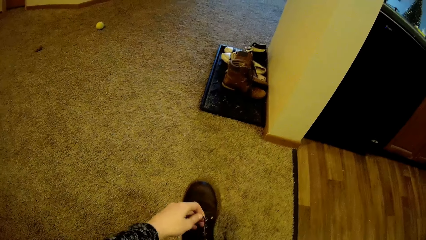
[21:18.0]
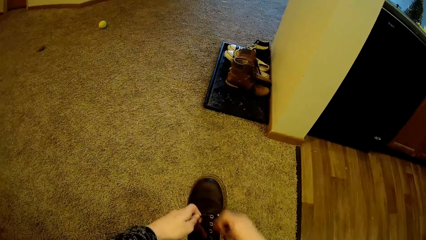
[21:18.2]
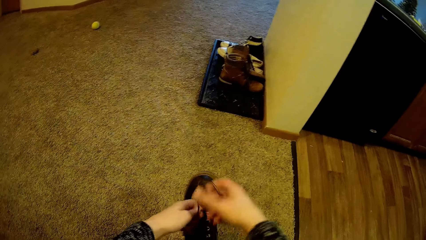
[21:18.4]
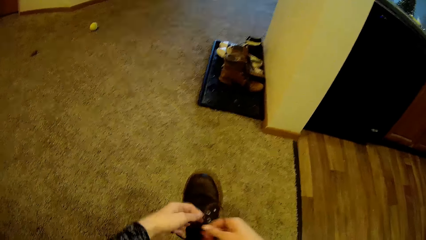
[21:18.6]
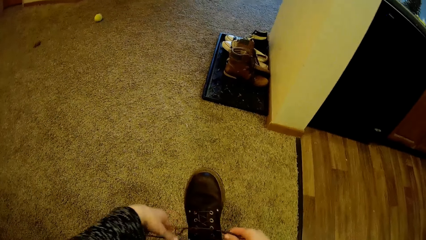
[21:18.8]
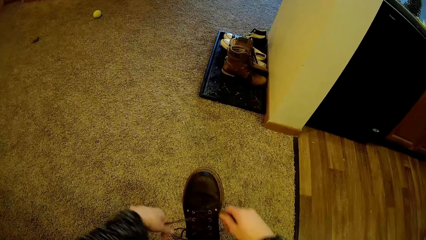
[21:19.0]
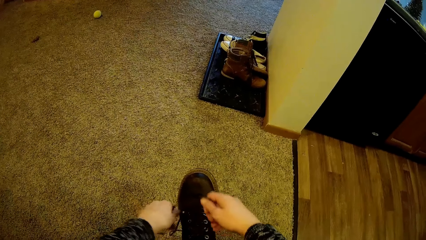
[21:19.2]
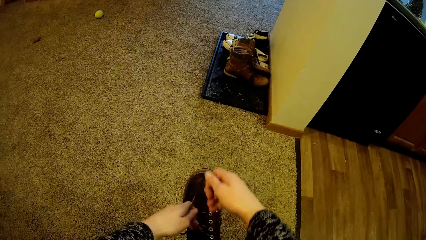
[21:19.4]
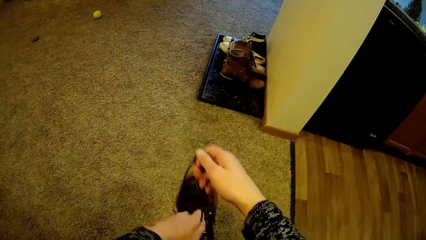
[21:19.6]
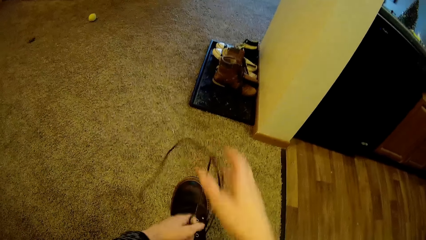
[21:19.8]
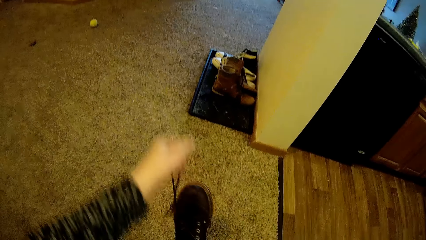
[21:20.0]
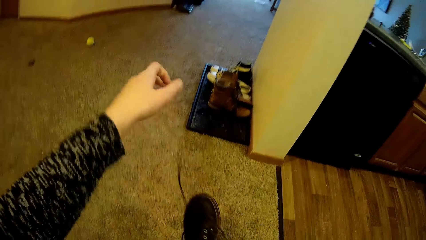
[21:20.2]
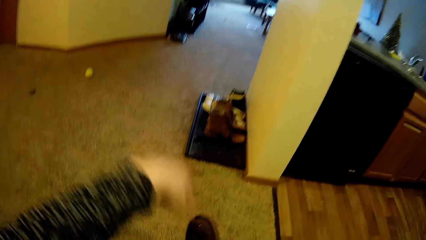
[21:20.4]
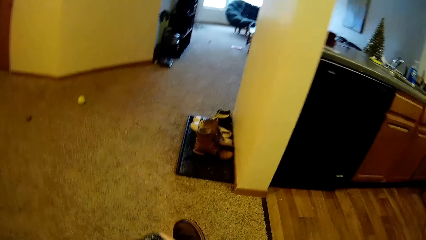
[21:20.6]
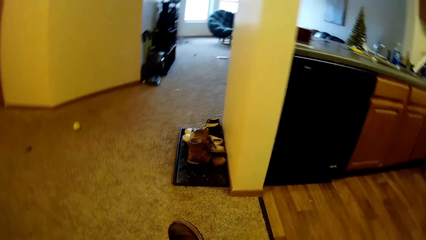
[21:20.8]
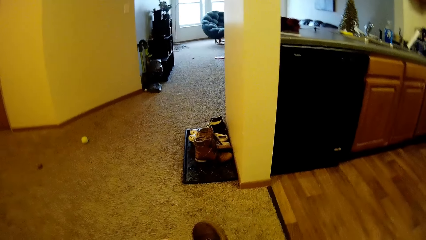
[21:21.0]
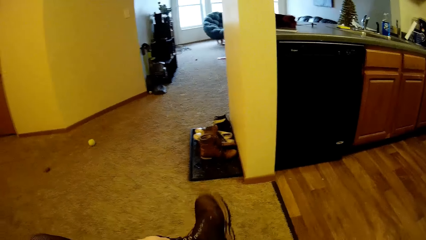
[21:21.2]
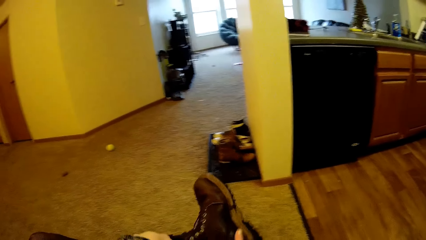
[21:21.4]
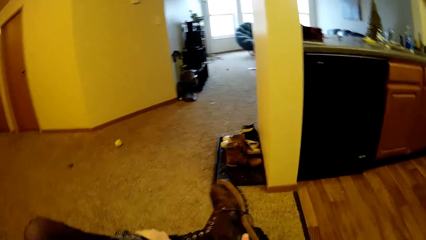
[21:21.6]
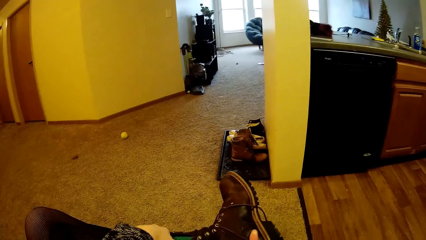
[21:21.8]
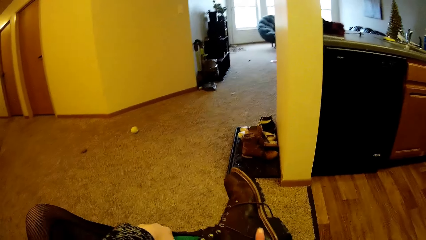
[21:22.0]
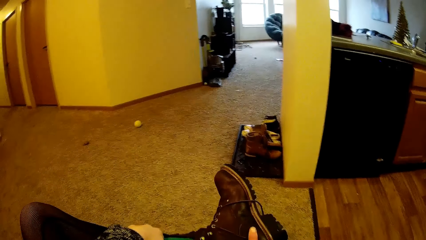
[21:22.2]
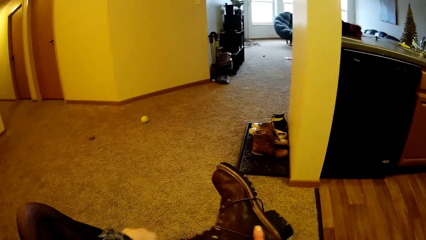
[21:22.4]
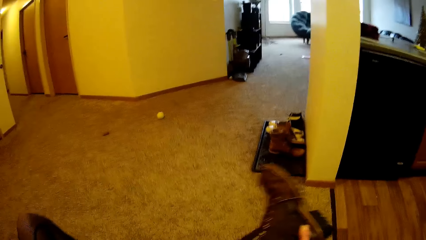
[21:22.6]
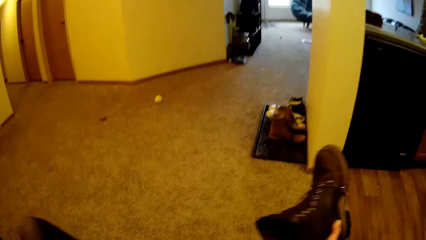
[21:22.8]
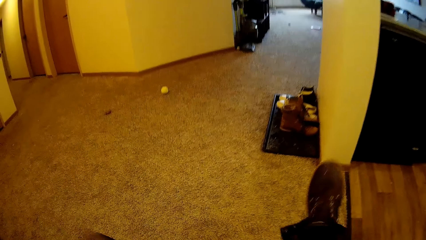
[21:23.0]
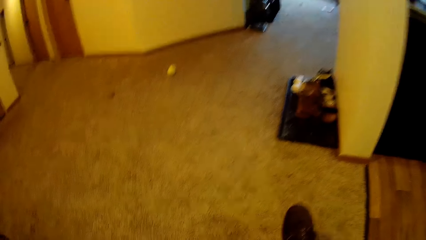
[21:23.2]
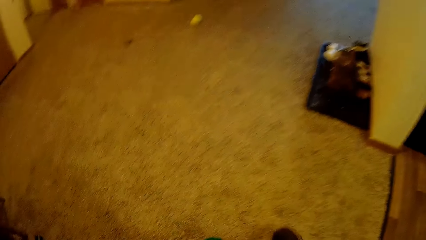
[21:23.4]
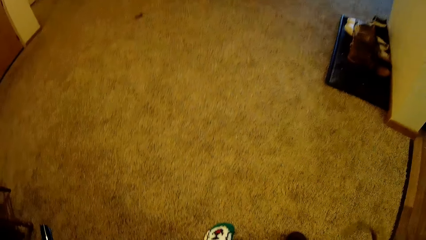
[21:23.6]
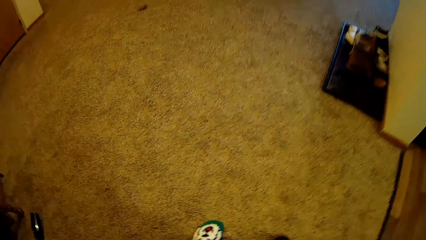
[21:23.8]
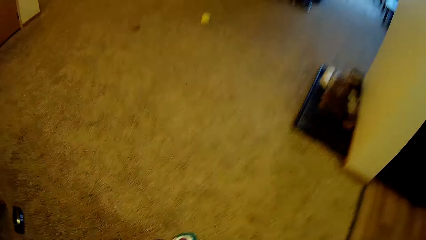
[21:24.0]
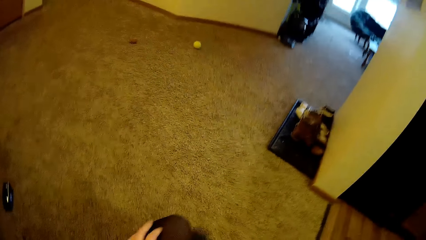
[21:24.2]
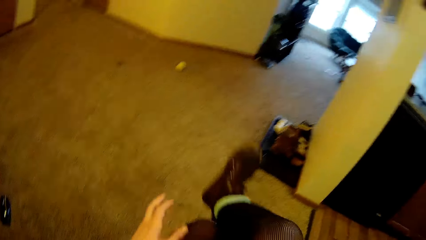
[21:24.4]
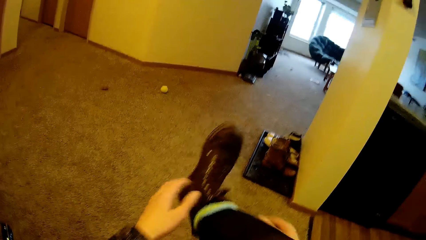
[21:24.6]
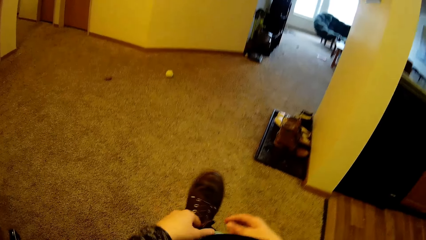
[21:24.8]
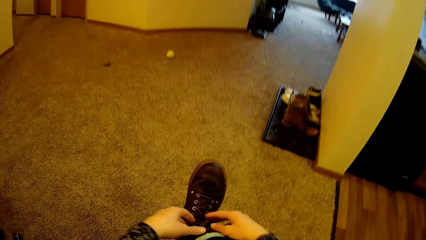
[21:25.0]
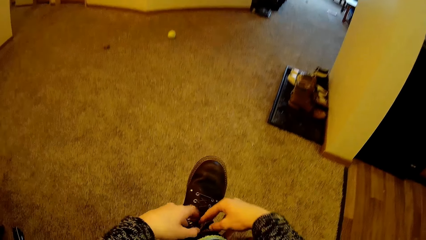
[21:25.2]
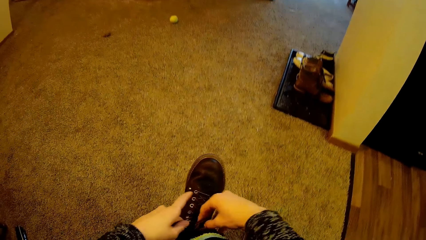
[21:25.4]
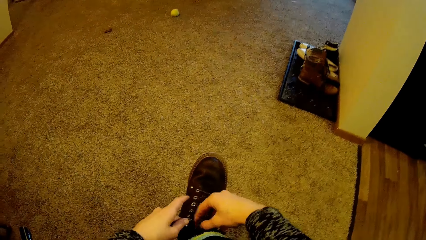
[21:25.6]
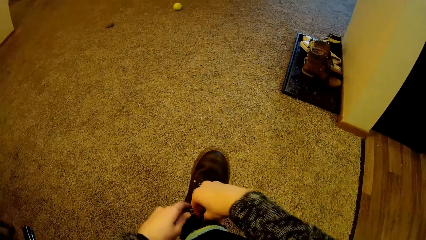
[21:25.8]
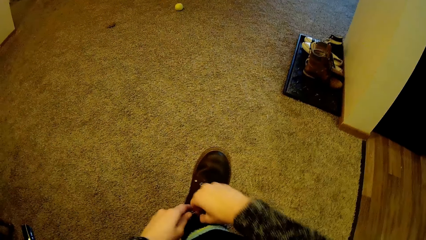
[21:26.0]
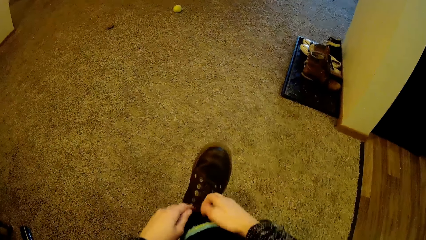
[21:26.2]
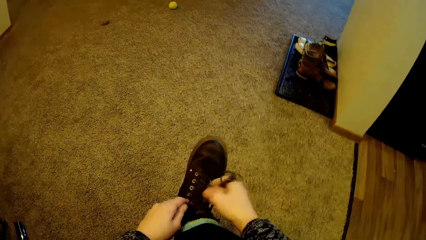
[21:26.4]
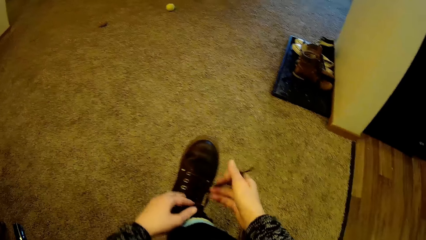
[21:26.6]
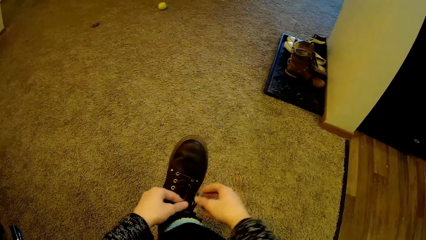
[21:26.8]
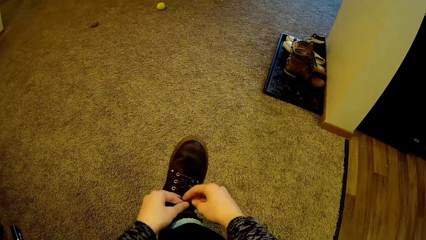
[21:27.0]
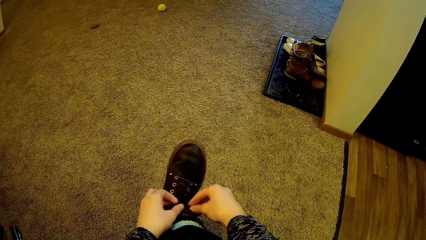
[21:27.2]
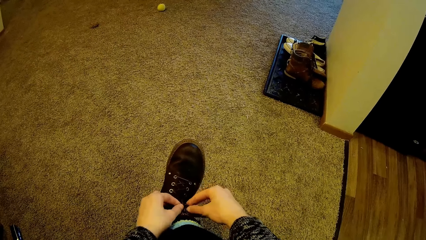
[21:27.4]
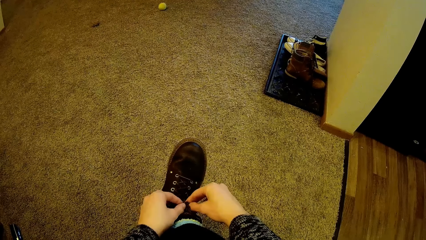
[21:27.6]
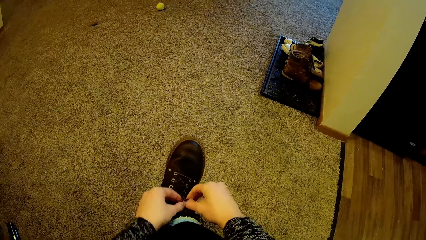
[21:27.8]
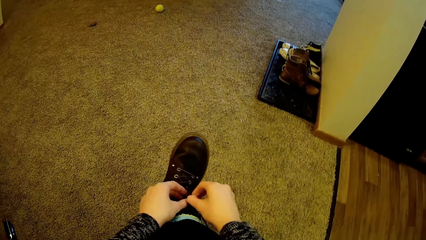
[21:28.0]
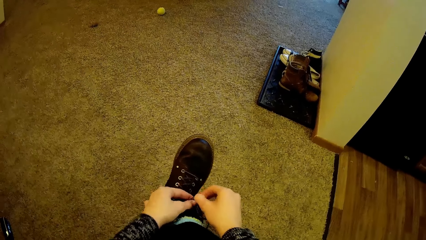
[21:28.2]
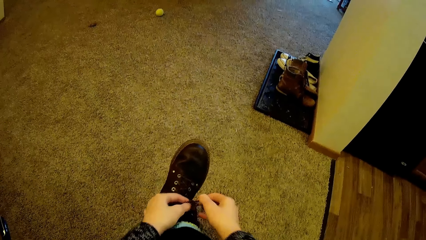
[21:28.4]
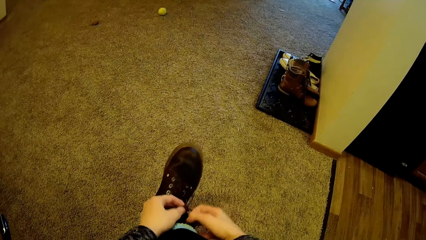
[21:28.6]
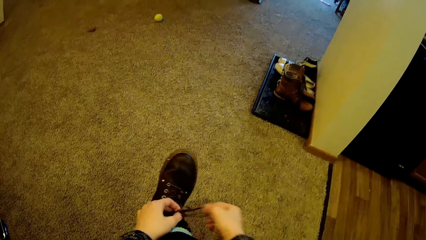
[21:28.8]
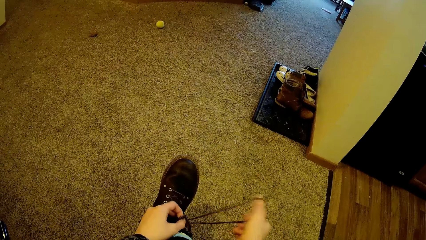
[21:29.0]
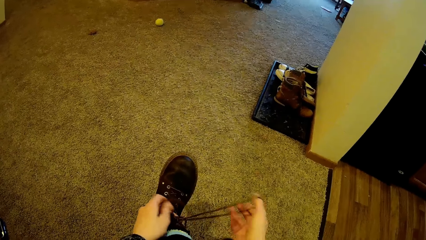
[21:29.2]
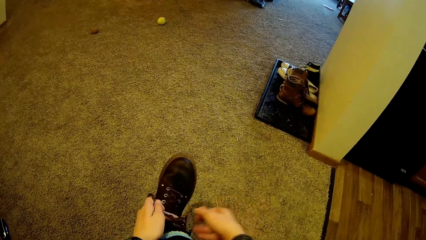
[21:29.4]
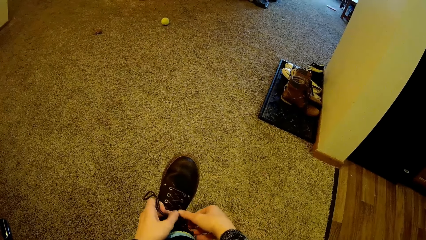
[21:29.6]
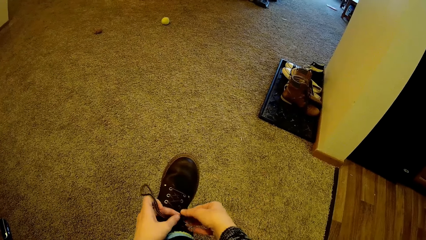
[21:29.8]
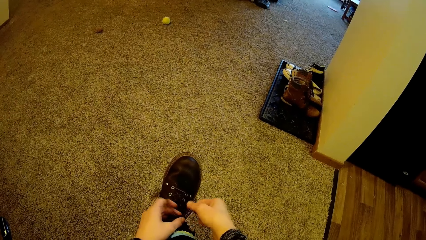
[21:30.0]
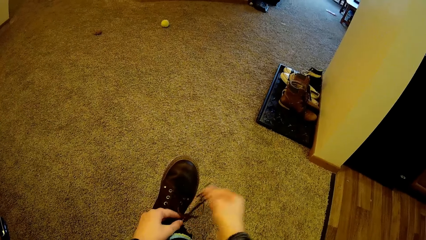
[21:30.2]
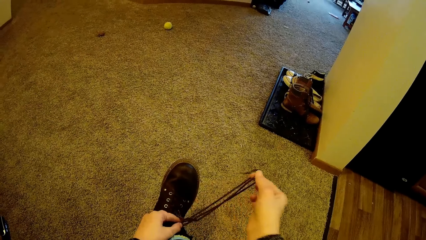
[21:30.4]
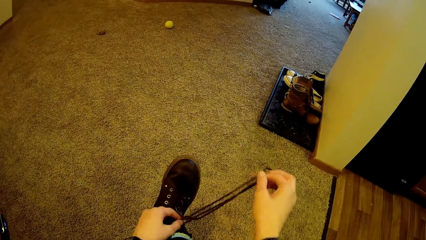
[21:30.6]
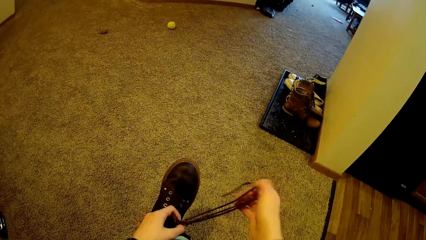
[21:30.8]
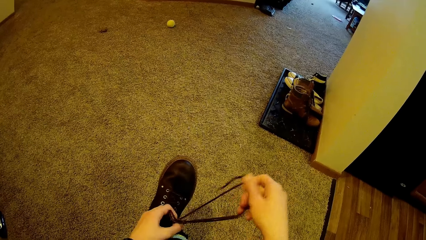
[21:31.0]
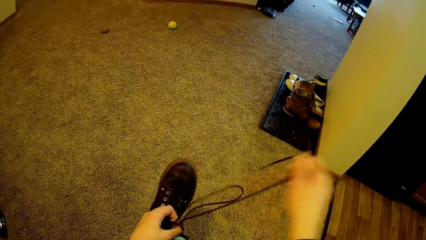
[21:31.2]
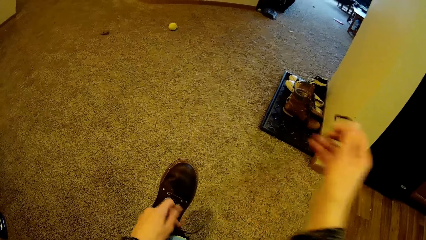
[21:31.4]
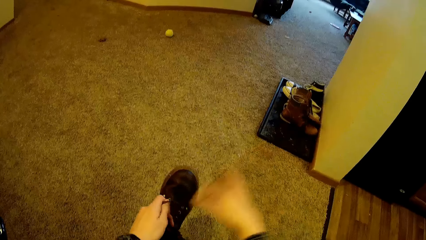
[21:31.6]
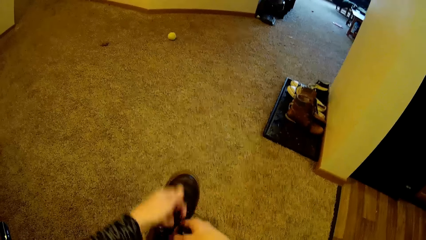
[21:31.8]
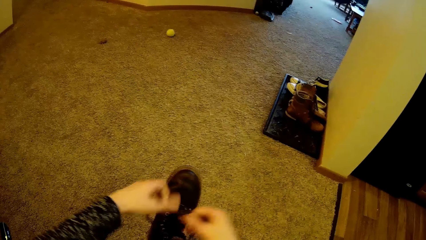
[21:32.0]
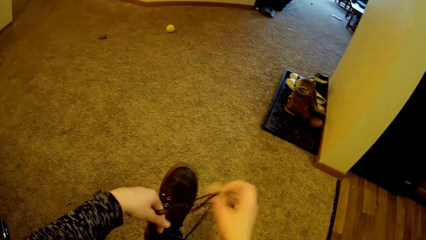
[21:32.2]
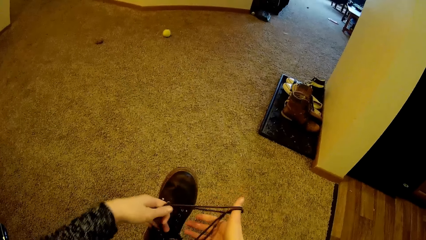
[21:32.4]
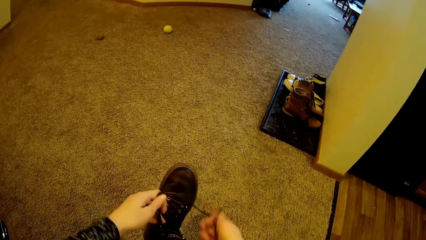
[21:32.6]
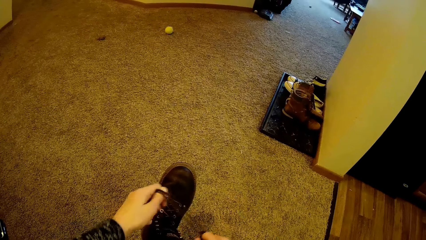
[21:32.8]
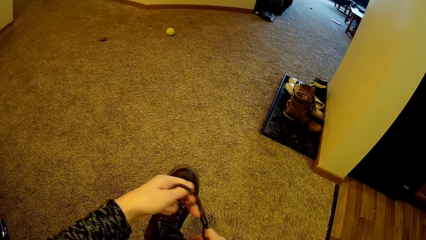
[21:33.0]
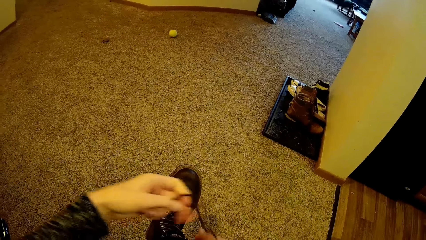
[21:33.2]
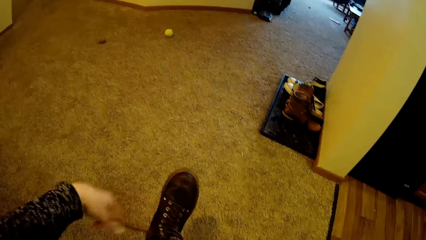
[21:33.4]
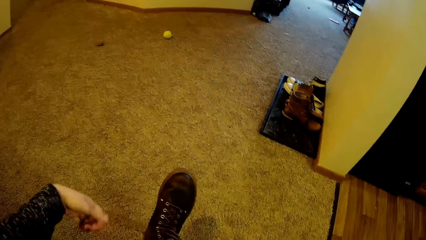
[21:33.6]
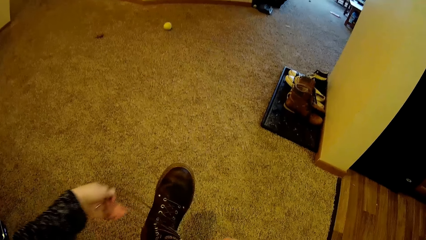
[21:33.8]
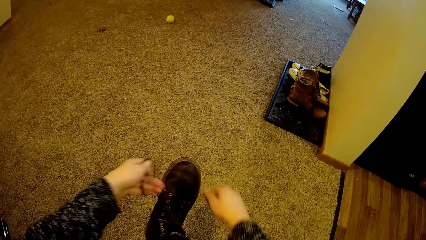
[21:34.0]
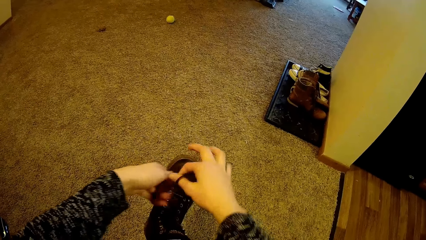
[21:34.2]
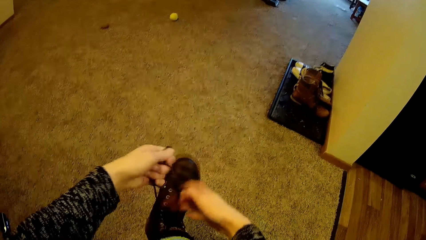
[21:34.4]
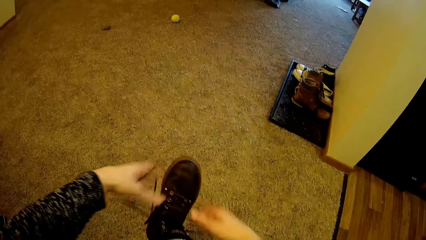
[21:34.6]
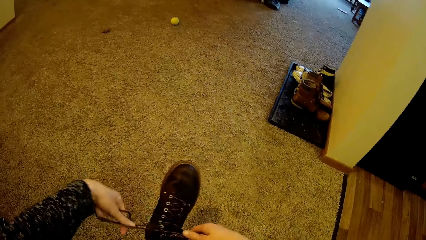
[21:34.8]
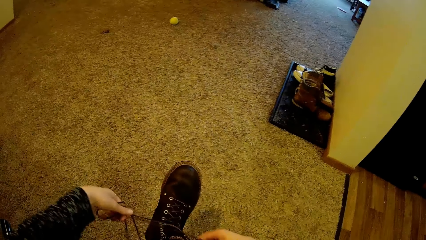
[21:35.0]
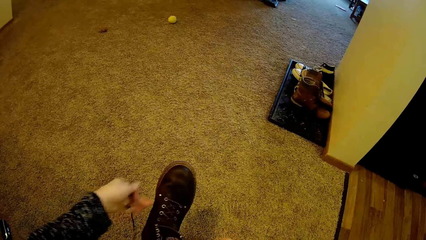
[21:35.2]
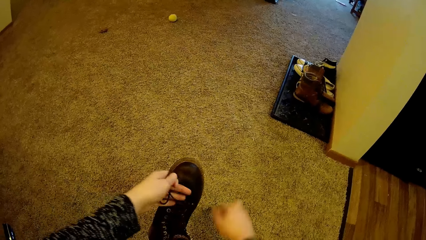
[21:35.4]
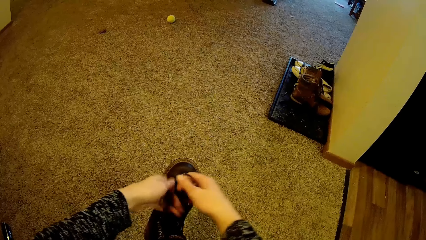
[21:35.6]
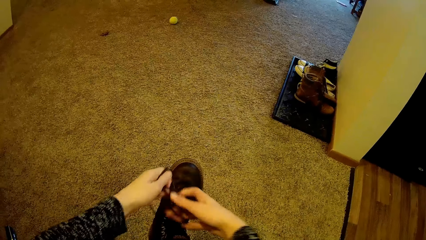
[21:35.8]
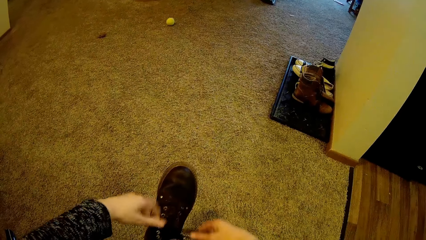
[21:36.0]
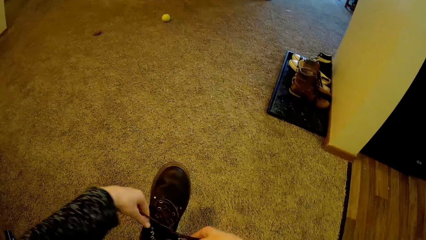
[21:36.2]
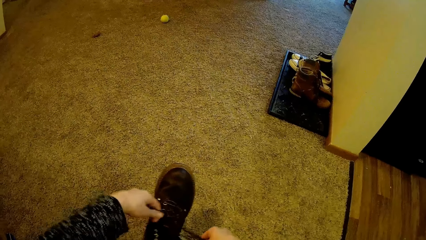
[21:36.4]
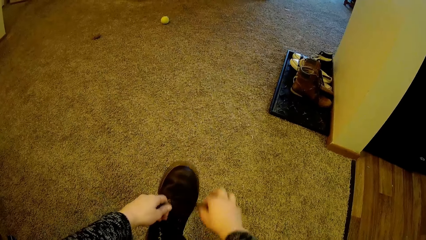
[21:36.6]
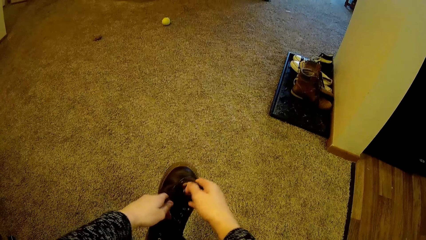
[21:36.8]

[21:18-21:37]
The camera wearer holds the shoes. They unfold the shoe laces. They stretch the shoe laces.
